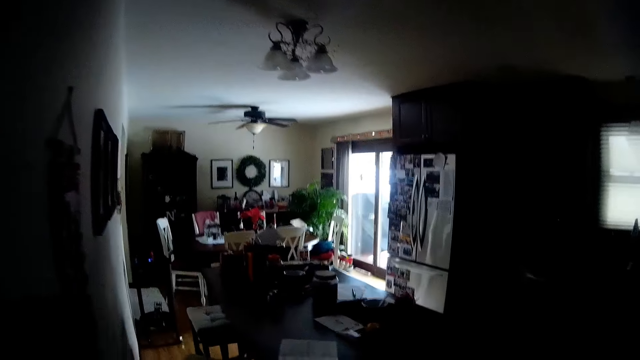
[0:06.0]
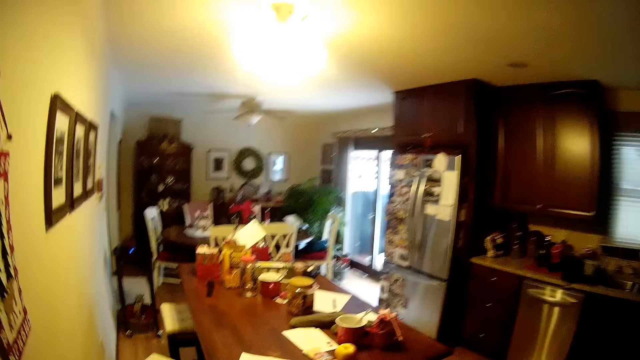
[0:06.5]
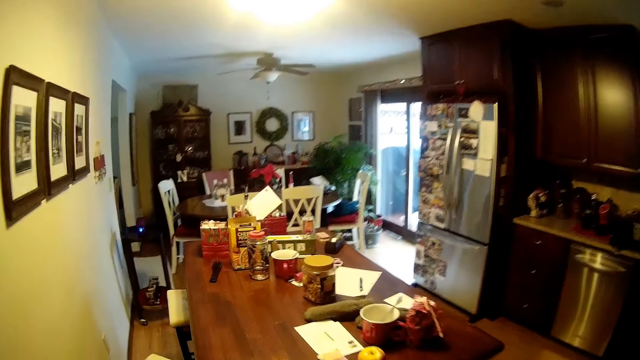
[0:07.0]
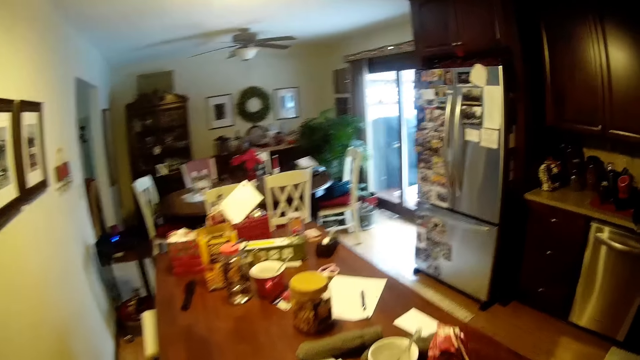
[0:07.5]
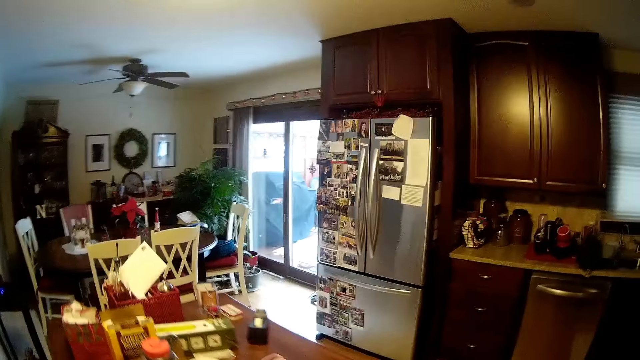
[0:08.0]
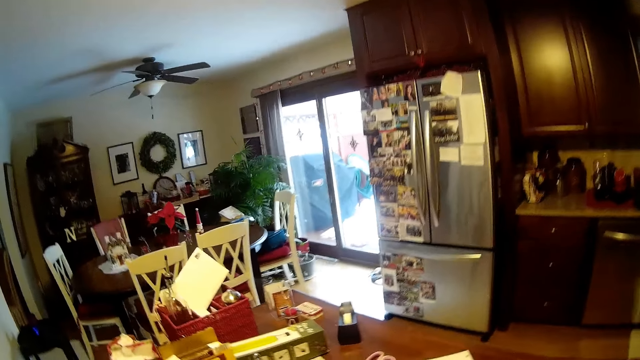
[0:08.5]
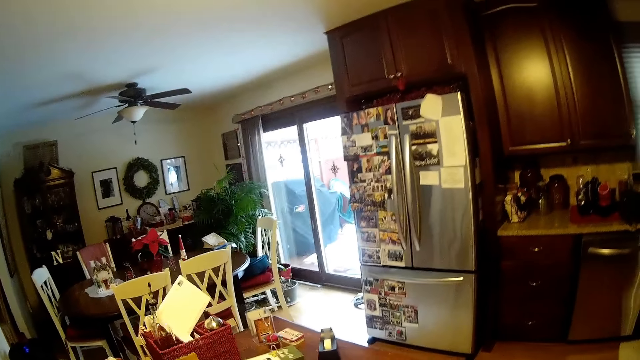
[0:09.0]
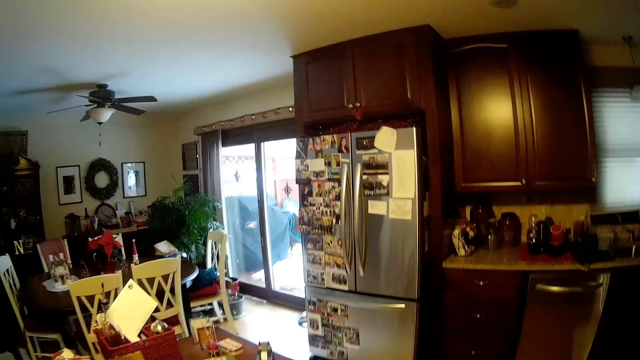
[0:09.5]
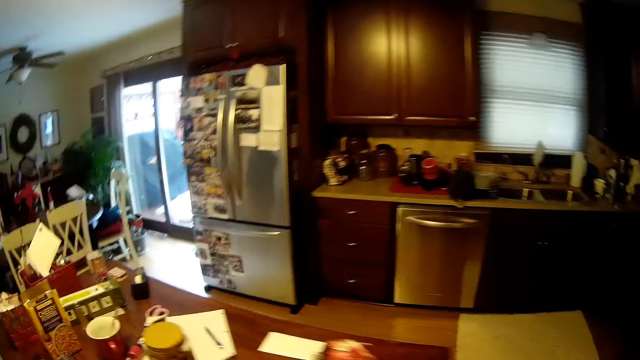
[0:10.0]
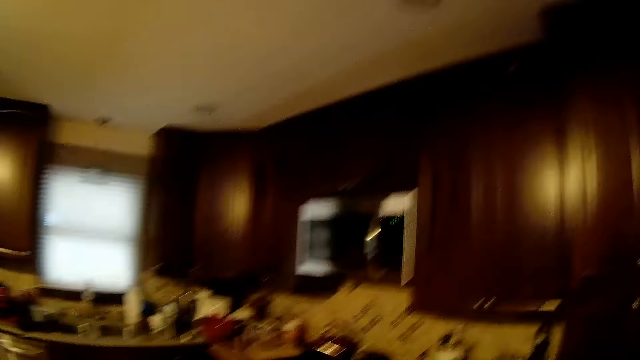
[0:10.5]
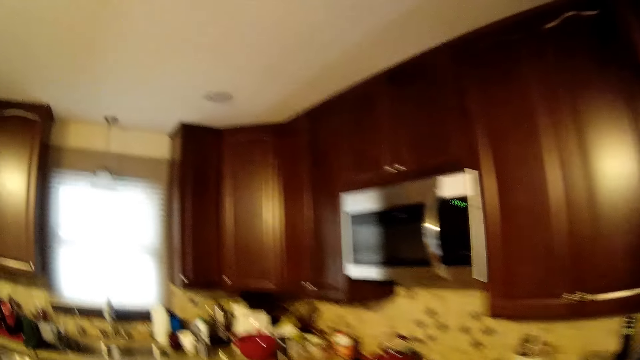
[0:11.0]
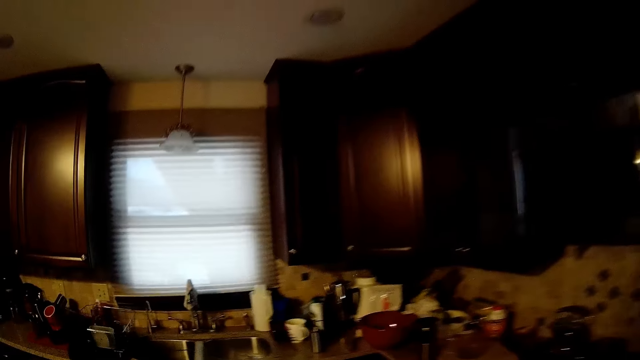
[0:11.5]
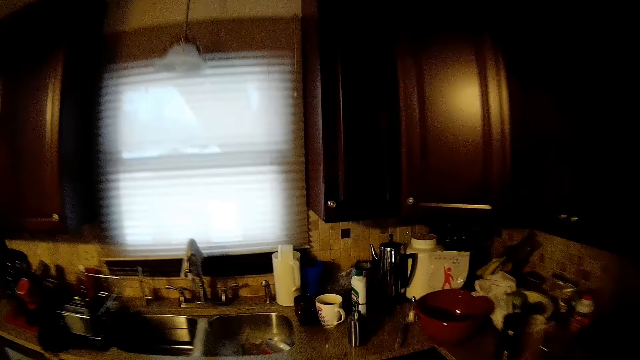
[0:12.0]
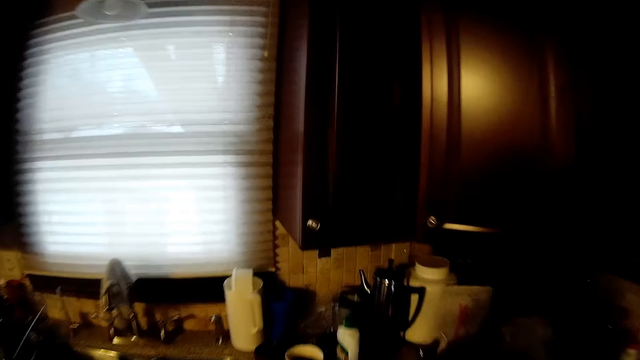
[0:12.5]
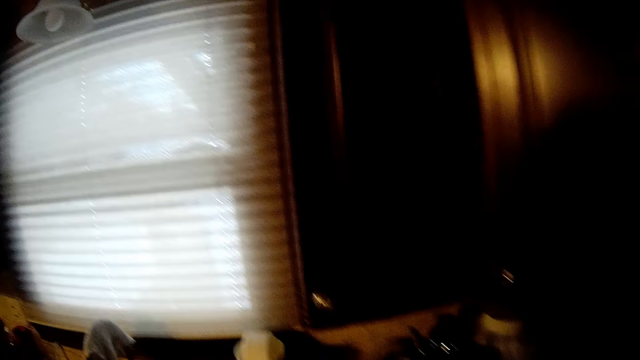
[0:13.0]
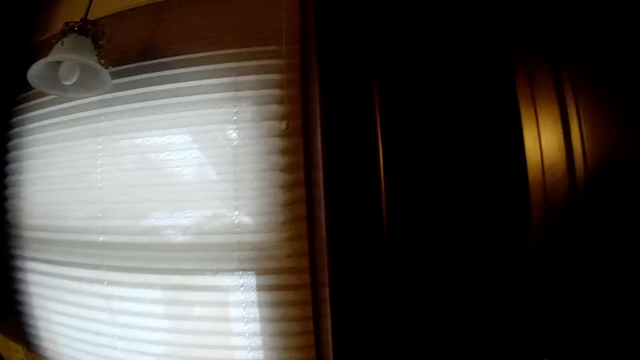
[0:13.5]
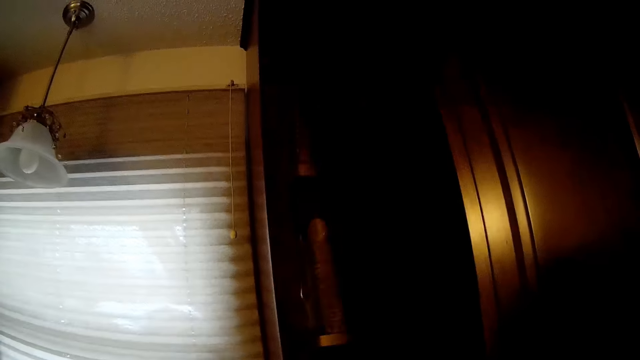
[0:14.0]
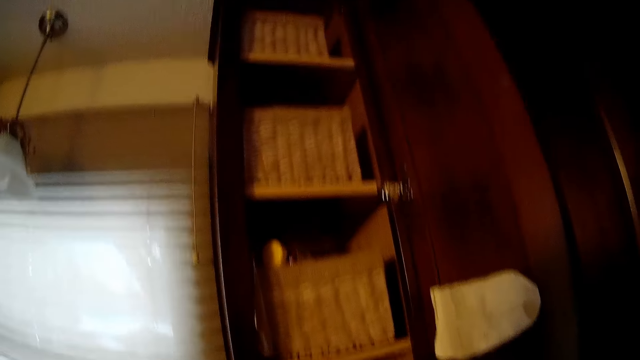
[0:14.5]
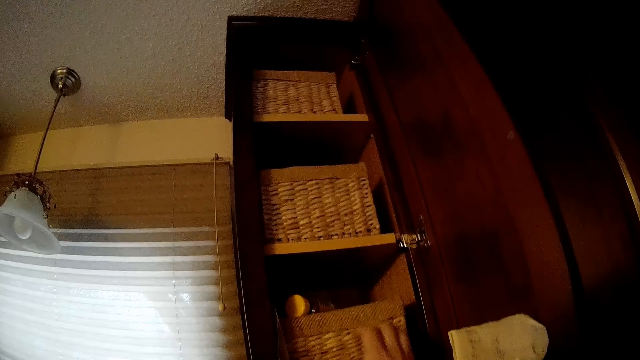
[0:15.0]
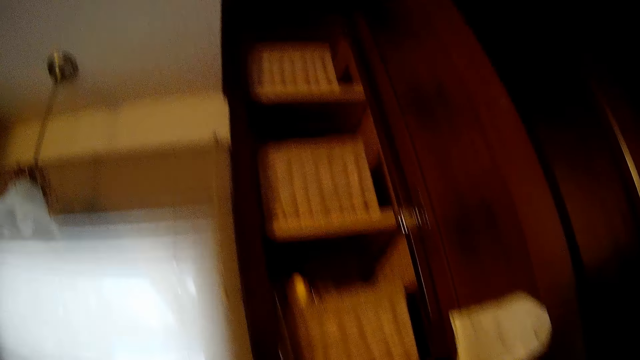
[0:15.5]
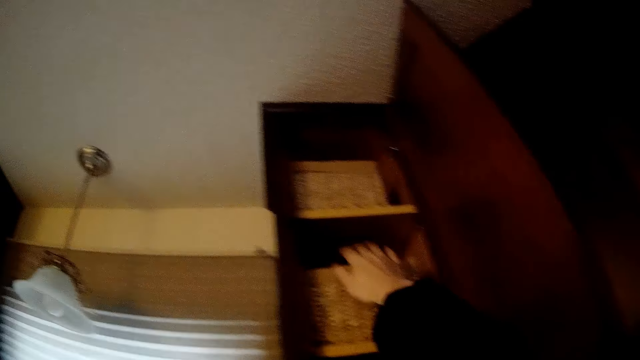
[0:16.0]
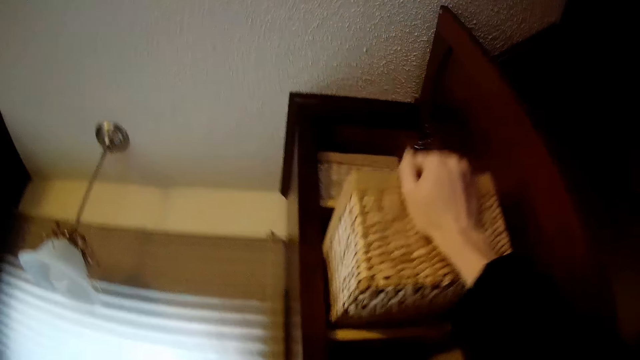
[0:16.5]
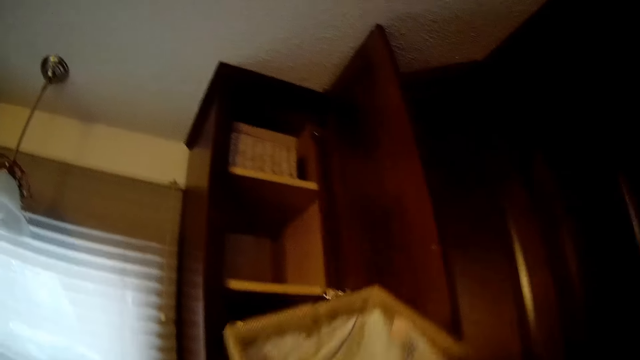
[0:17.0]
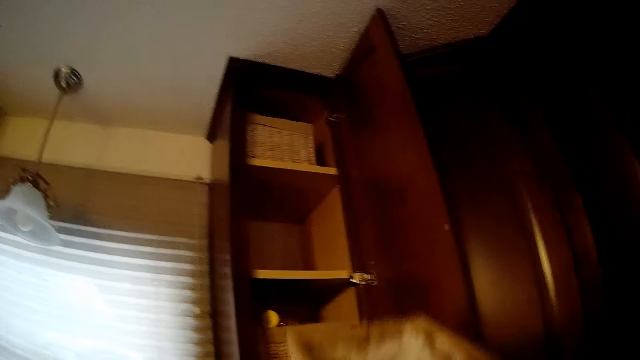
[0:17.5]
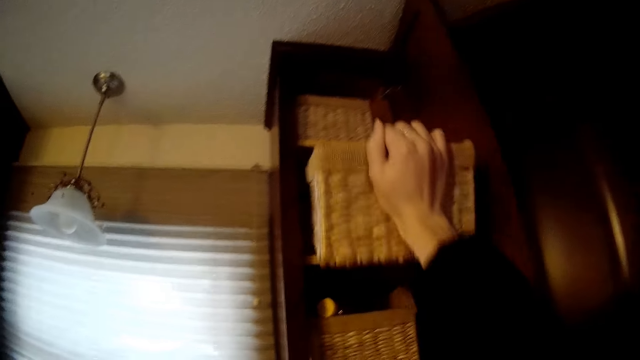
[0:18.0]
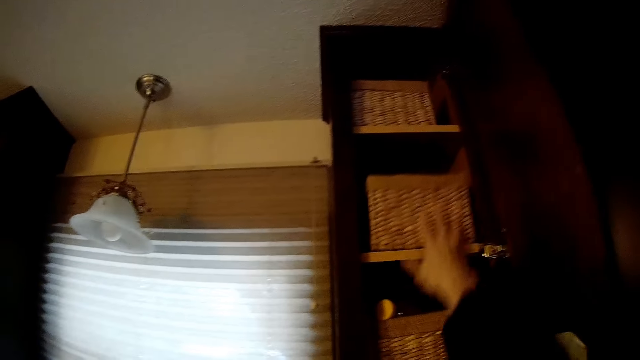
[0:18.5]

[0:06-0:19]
The camera wearer walks around. They open a shelf. They bring out a basket from the shelf. They put back the basket into the shelf.

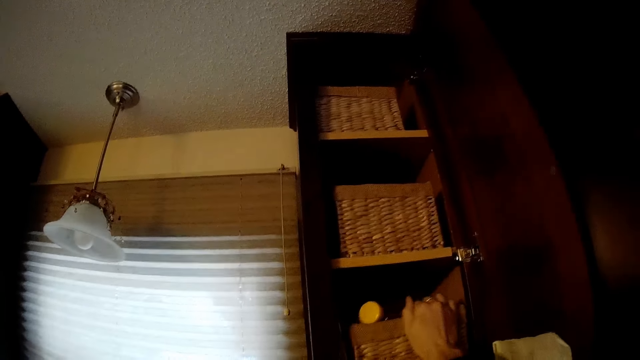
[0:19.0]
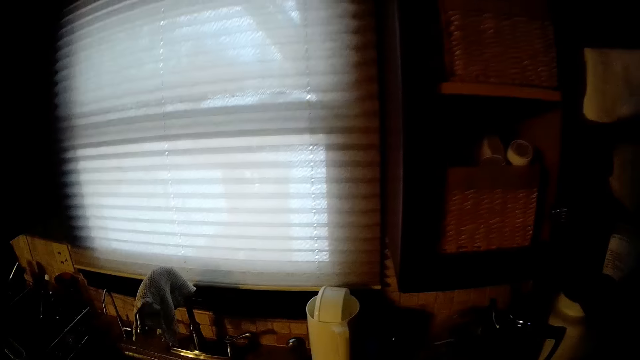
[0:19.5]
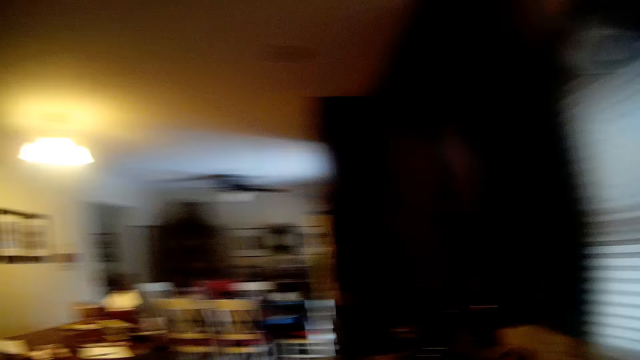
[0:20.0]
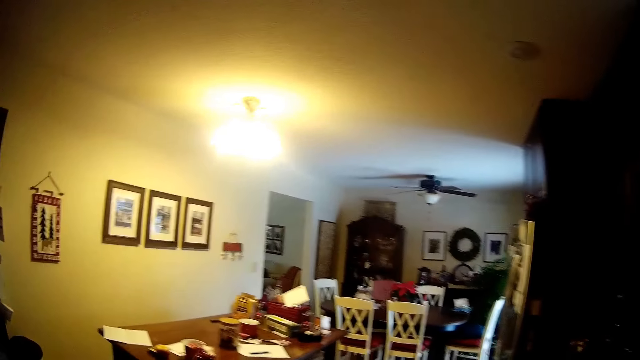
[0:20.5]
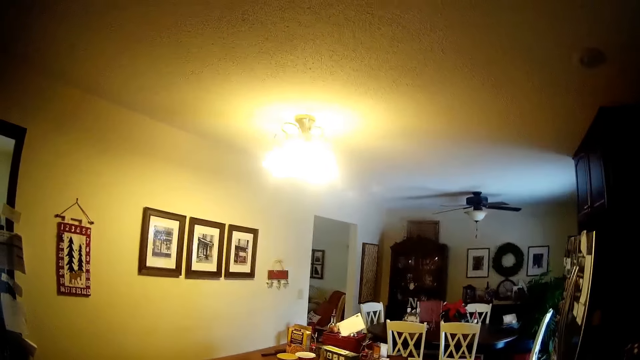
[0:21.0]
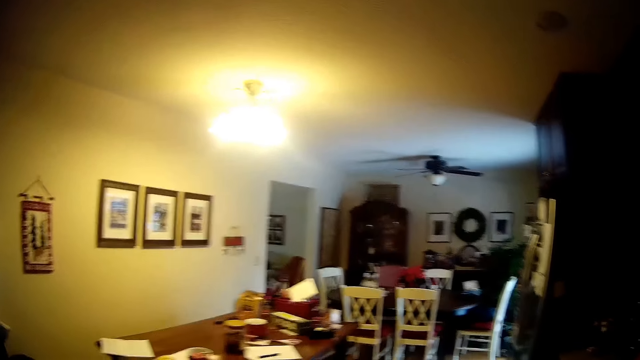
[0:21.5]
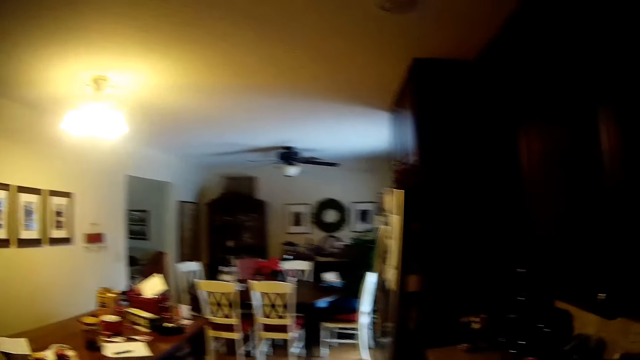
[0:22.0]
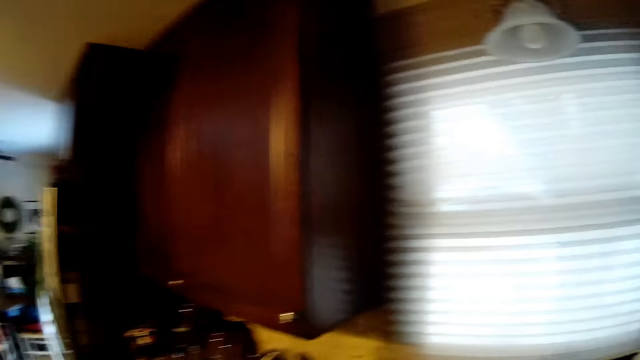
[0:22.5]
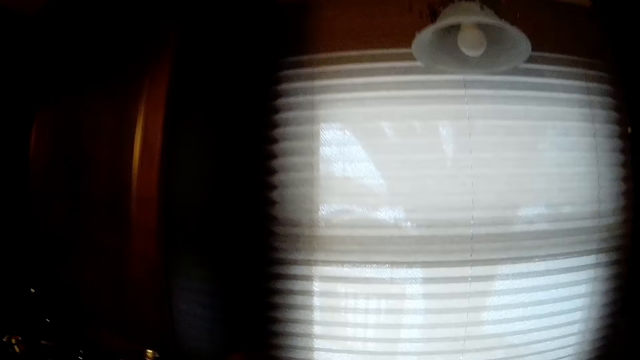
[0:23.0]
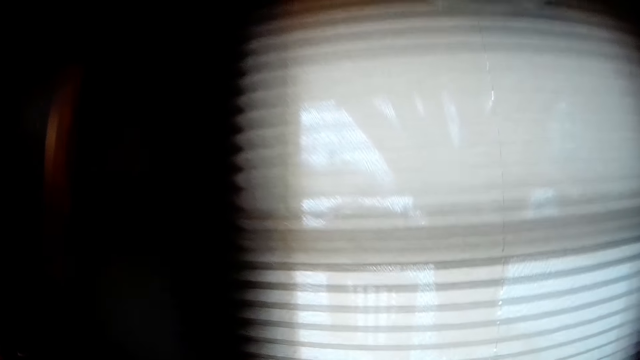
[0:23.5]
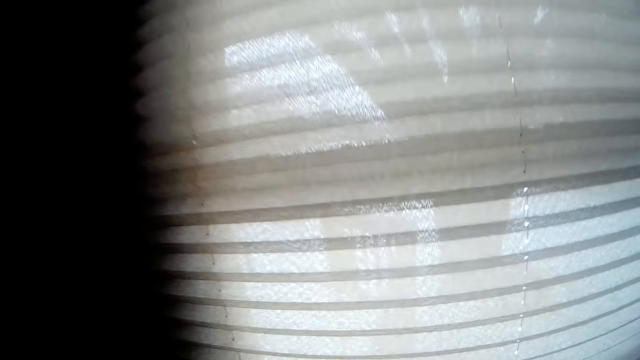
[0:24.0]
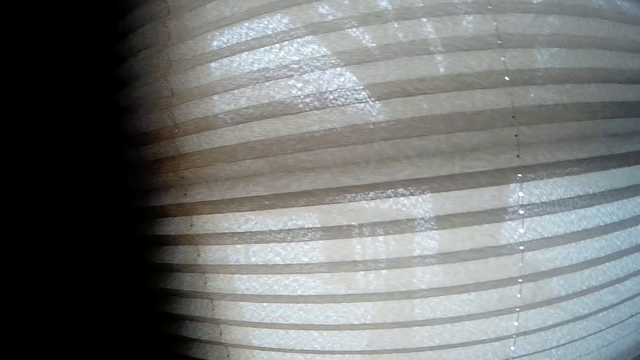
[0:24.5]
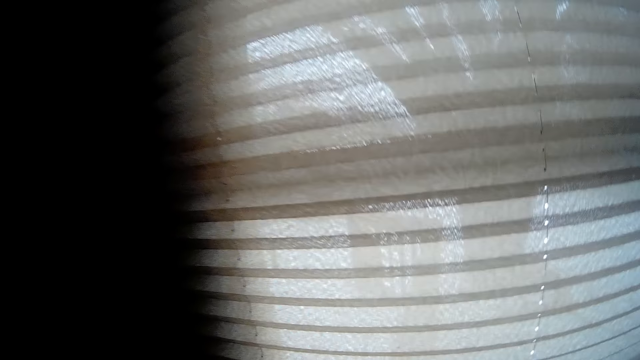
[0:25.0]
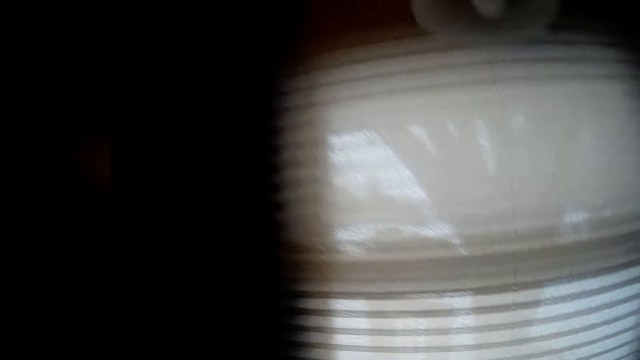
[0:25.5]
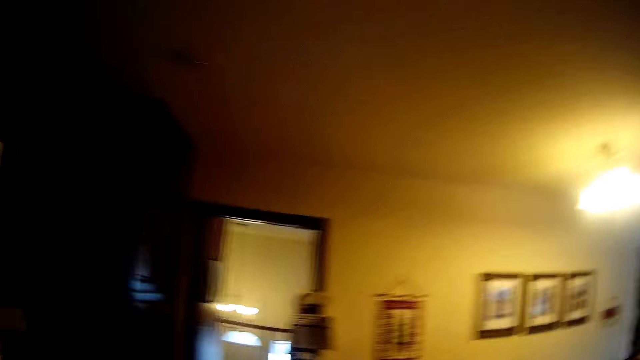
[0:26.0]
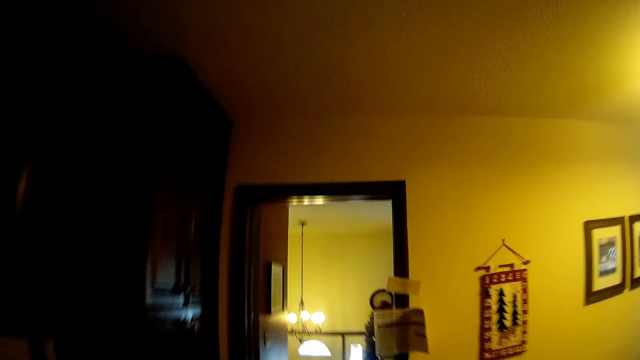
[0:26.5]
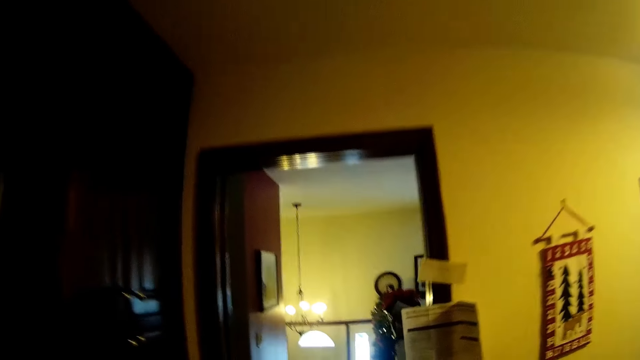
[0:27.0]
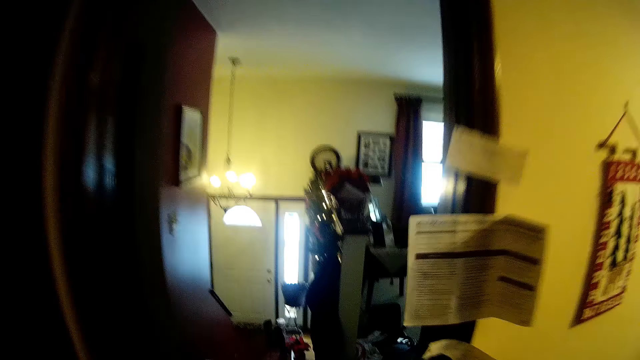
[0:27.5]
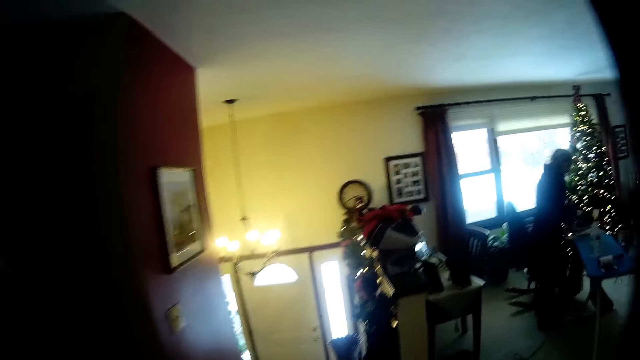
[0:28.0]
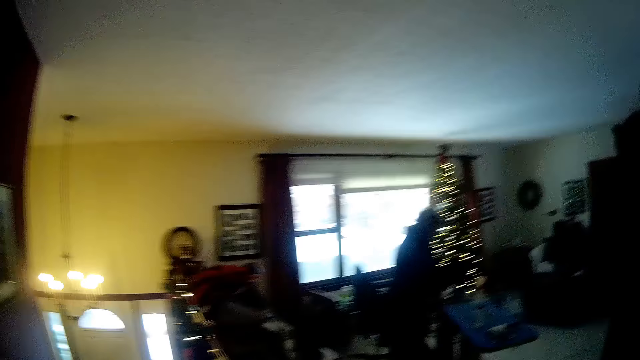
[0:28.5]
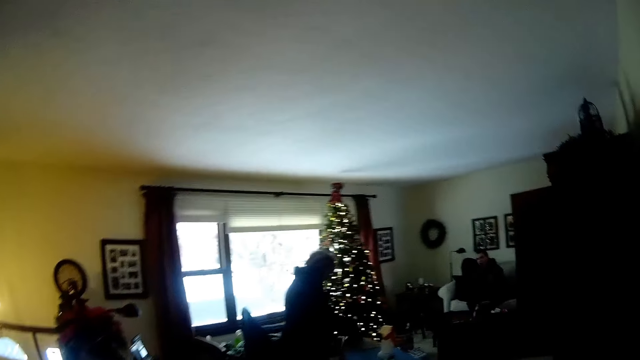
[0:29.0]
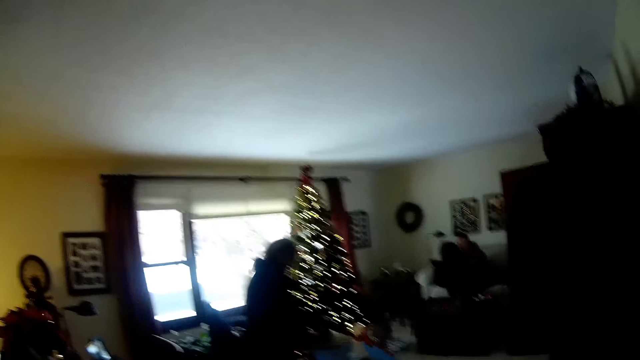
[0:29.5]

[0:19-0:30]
The camera wearer adjusts a basket in the shelf. They close the shelf. They turn around. They walk around. They look through the window. They walk to the living room.
